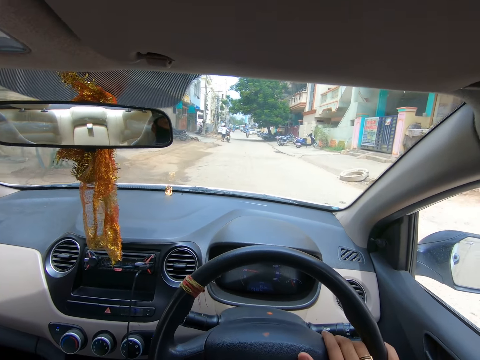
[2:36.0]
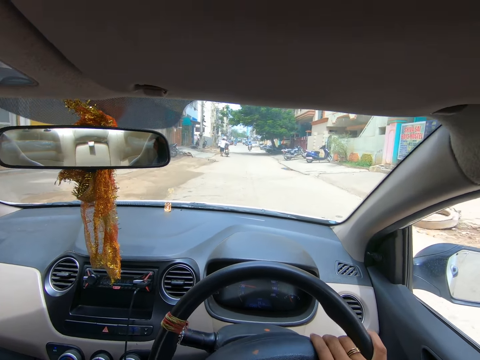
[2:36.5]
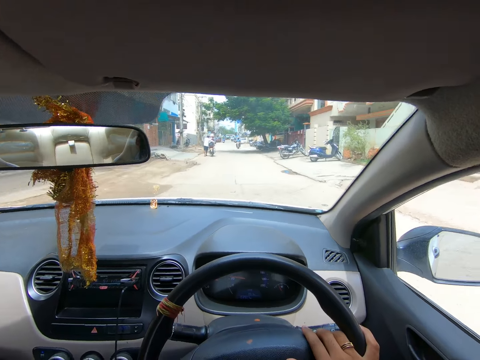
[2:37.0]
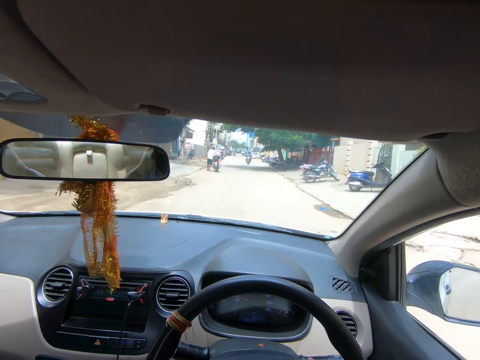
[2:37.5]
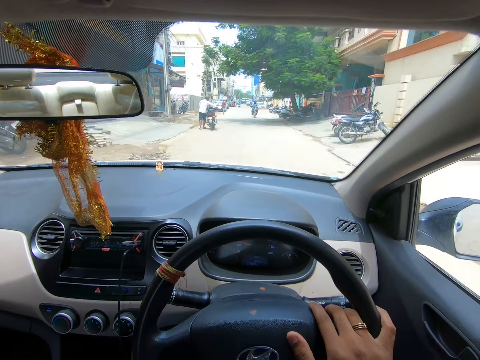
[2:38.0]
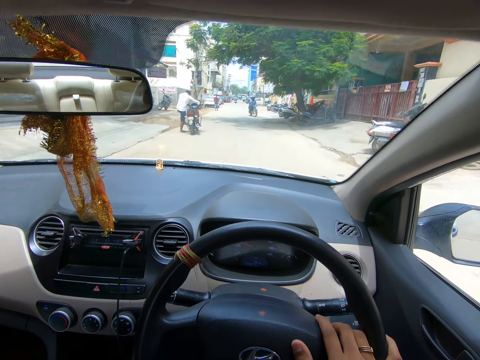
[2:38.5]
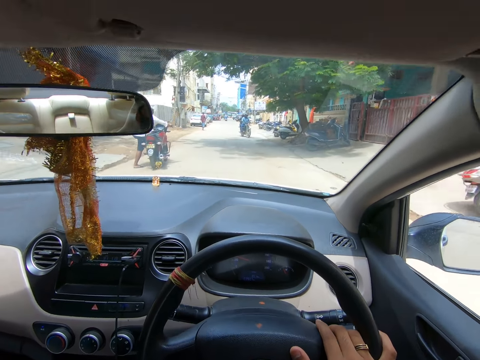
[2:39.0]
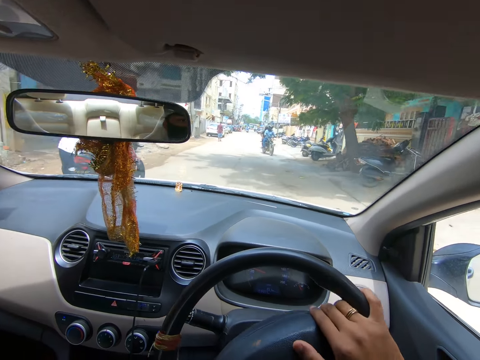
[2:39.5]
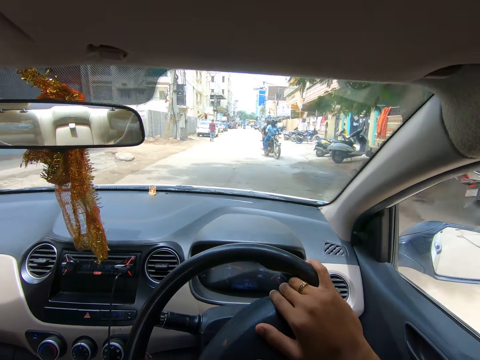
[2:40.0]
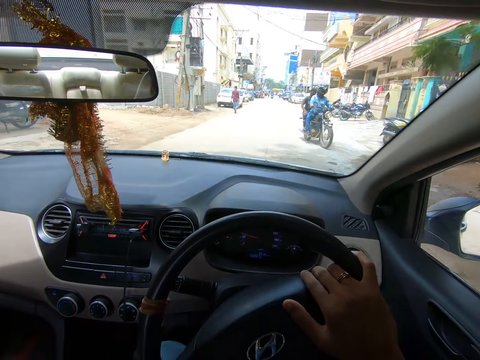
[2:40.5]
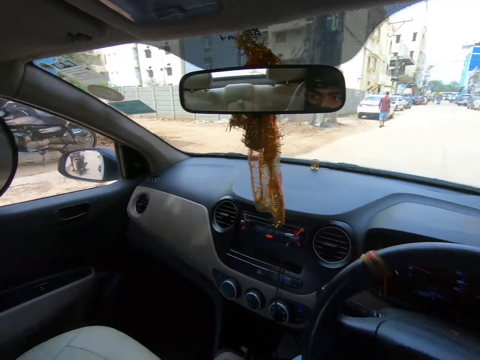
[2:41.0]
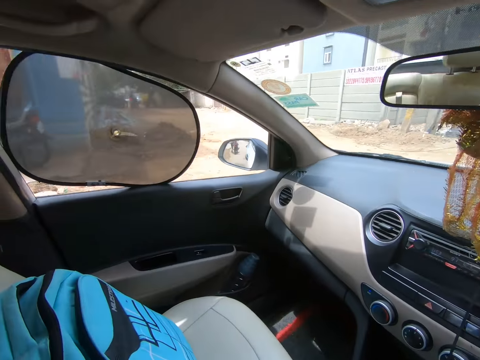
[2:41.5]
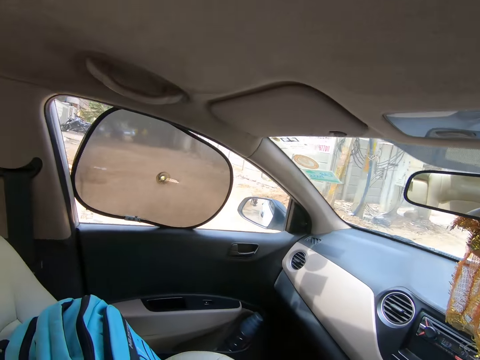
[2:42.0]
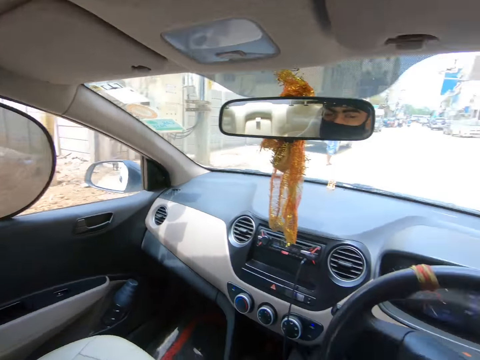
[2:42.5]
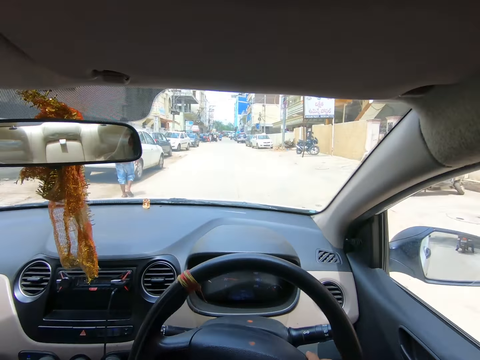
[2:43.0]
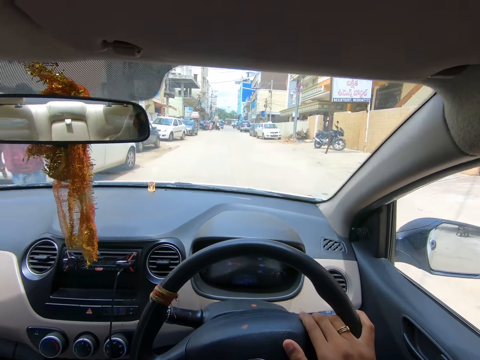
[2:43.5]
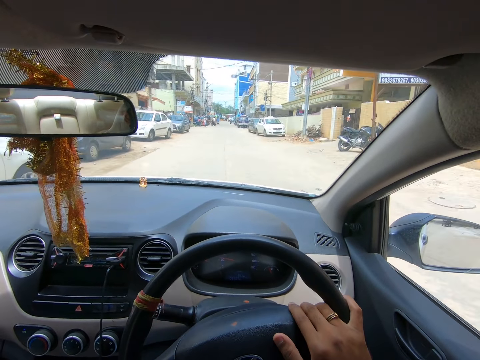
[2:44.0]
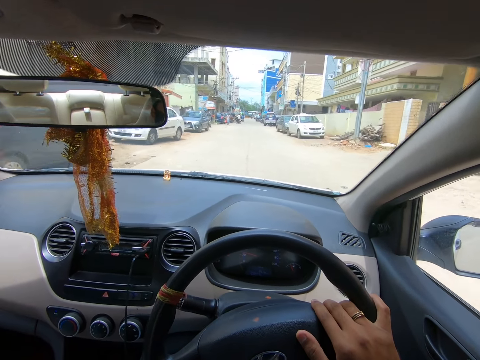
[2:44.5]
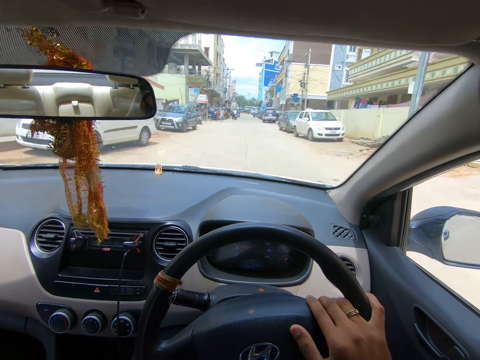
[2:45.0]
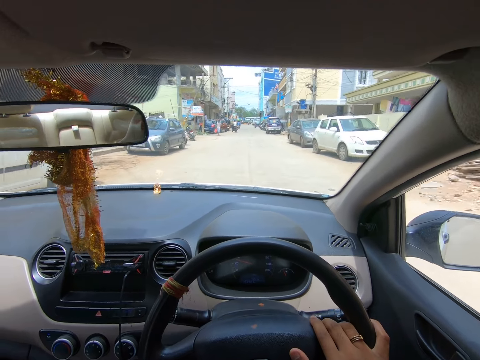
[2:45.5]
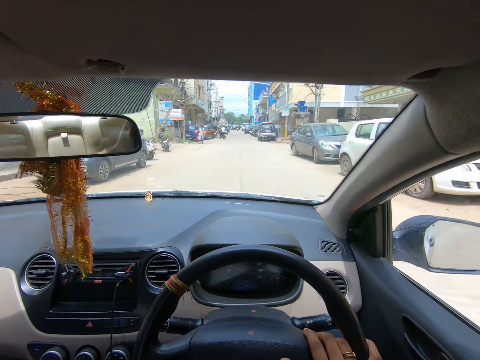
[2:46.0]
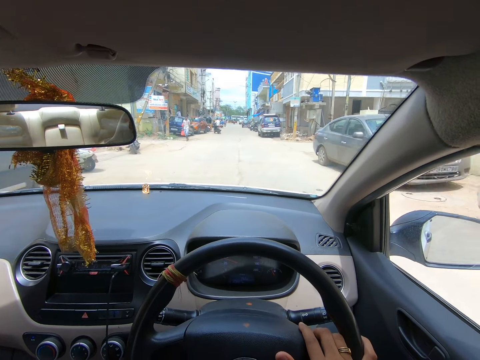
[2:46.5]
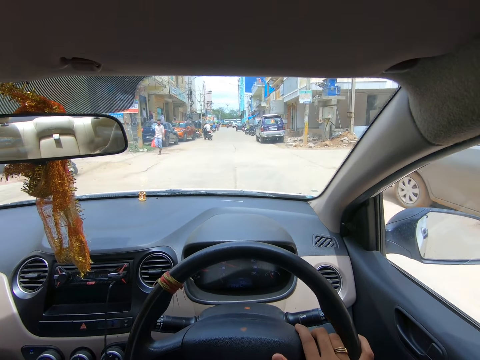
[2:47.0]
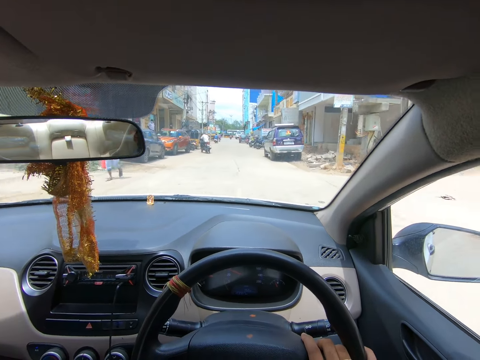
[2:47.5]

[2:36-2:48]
The camera wearer checks the side mirror. They look around. They drive the car.

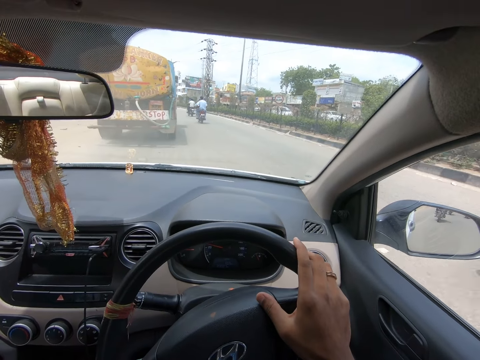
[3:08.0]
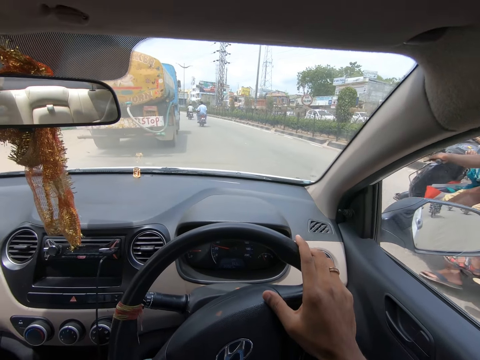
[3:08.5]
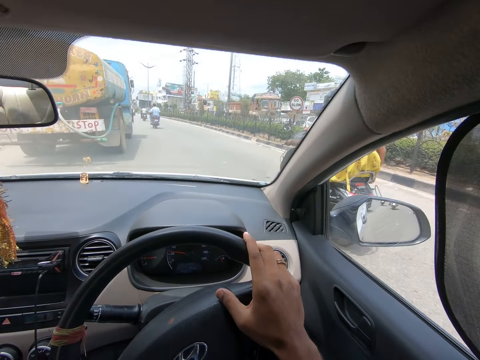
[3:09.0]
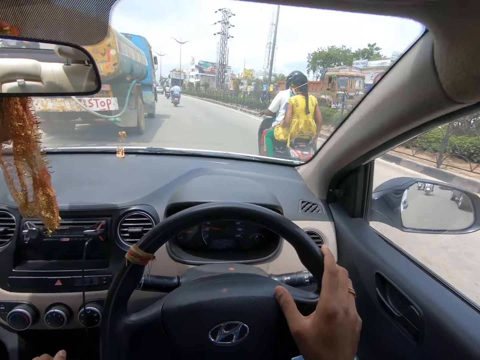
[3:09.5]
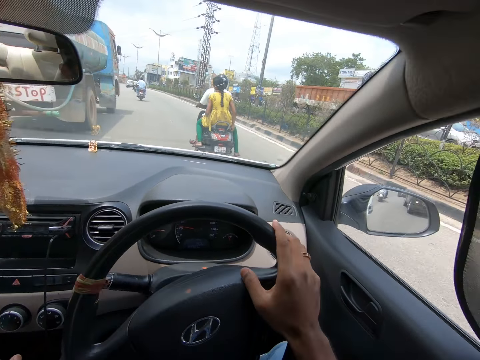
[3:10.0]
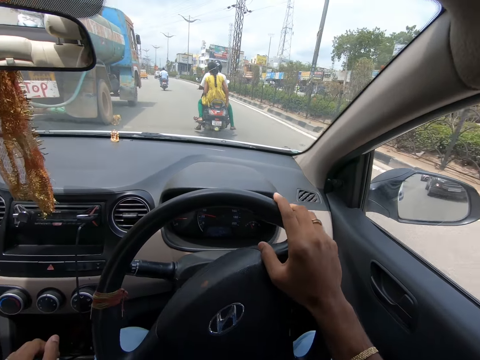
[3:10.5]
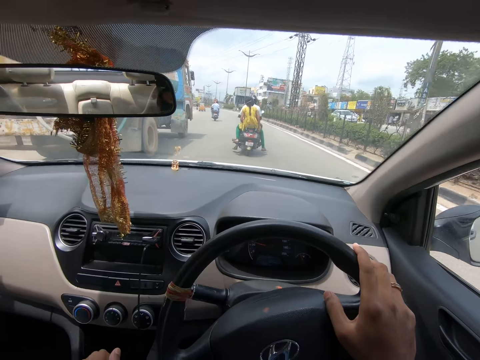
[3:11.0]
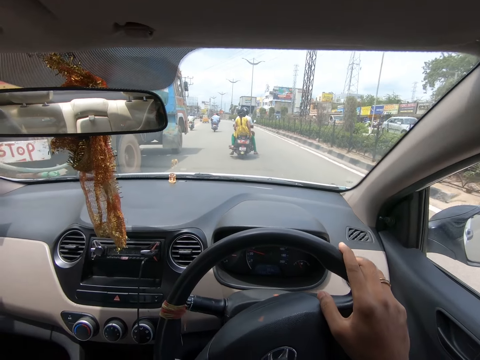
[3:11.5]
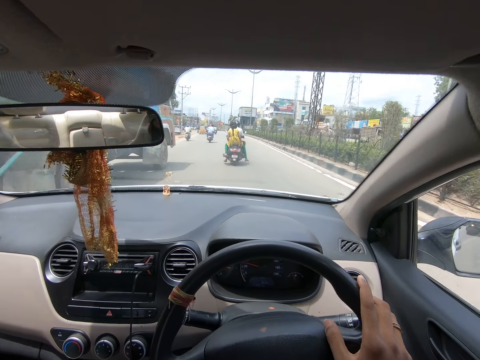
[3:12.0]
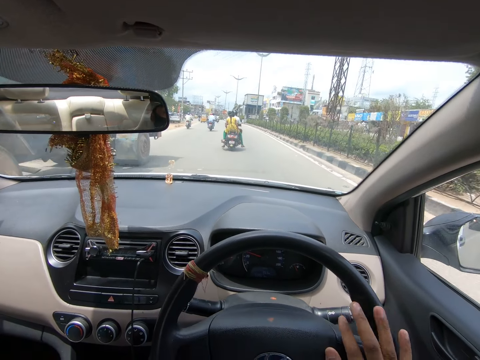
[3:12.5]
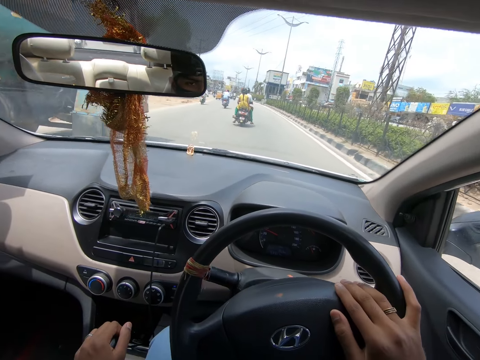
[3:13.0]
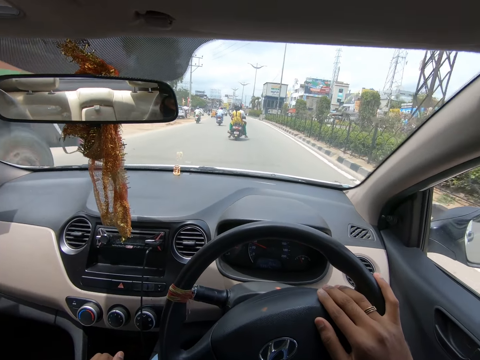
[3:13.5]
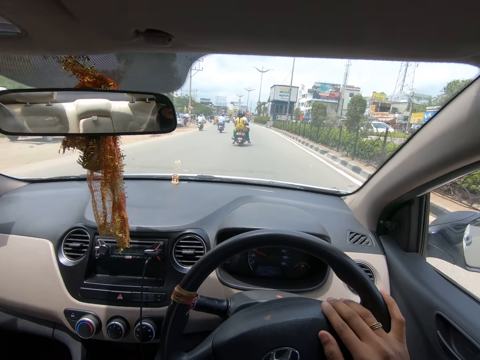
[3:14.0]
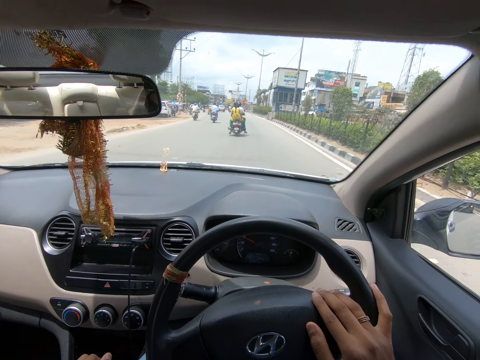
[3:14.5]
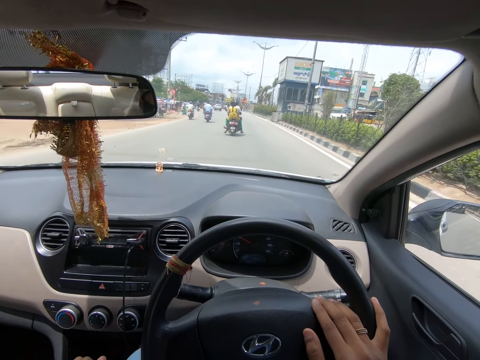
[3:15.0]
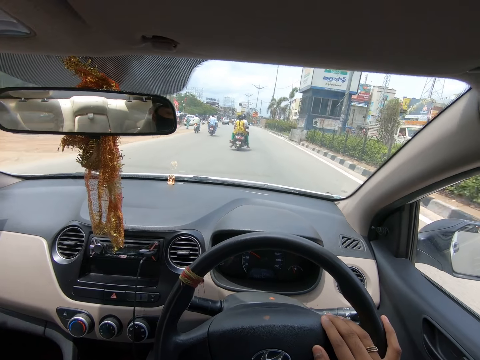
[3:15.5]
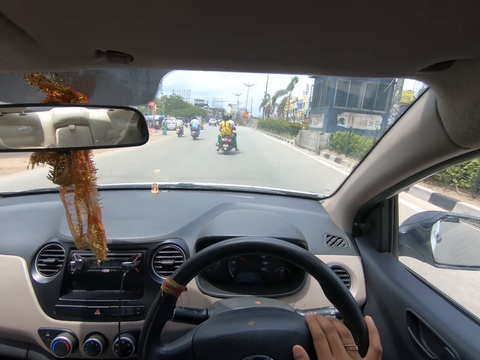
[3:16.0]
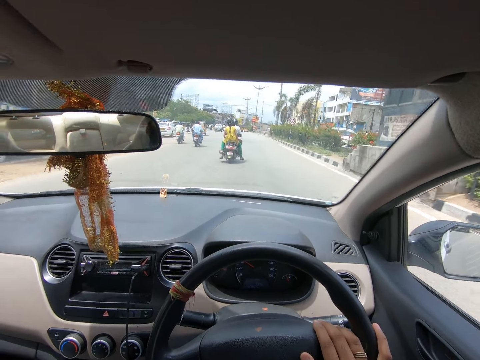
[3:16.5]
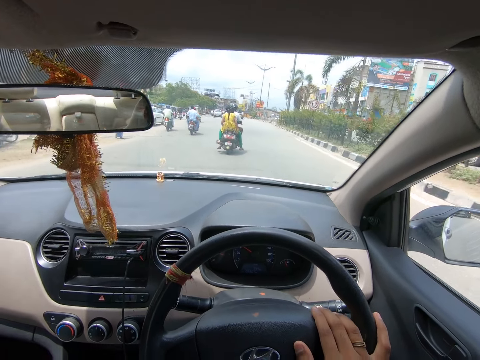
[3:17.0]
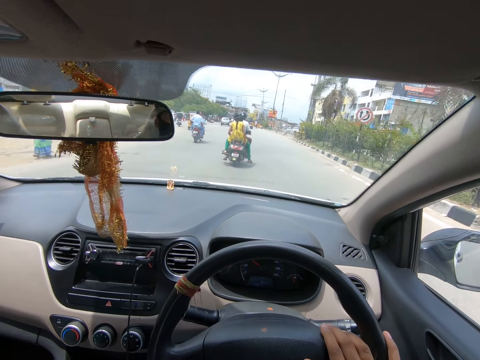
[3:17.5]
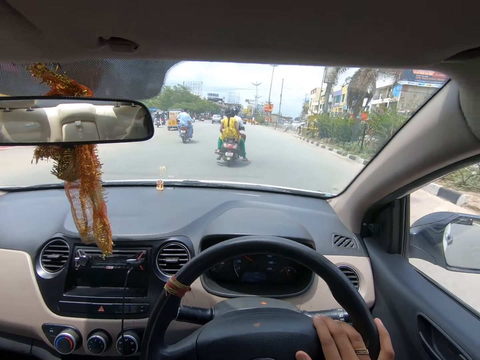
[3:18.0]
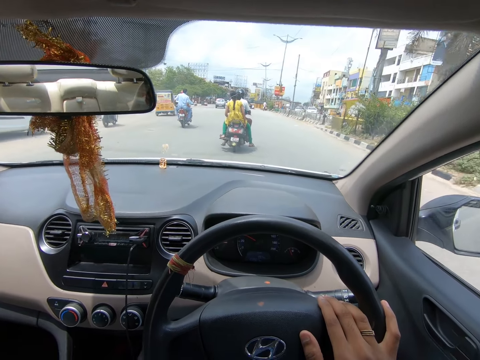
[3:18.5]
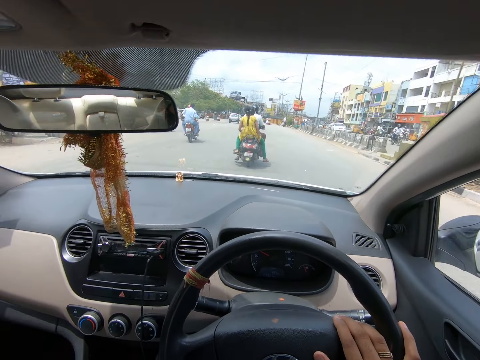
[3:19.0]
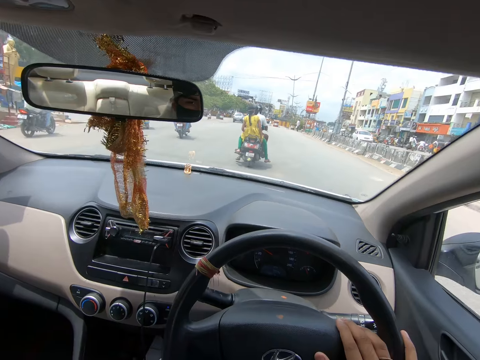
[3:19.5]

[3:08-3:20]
The camera wearer holds the gearshift. They drive the car.

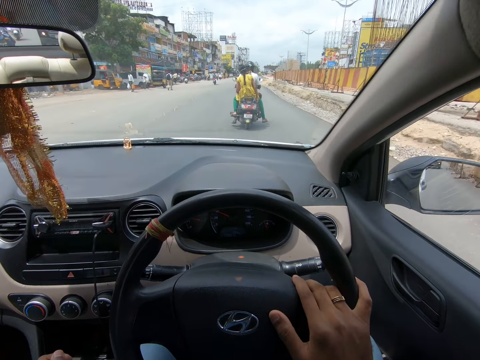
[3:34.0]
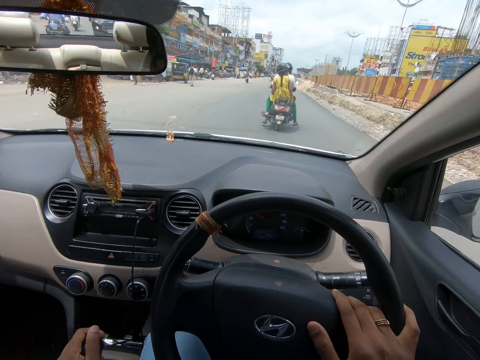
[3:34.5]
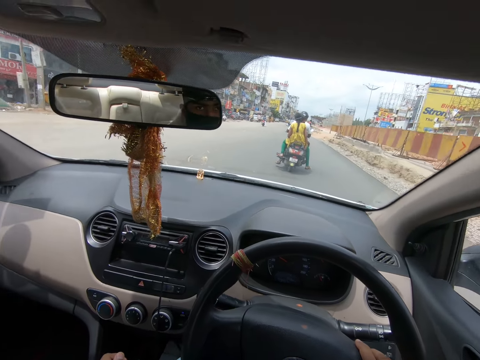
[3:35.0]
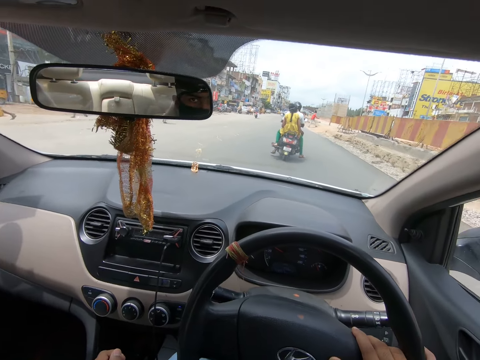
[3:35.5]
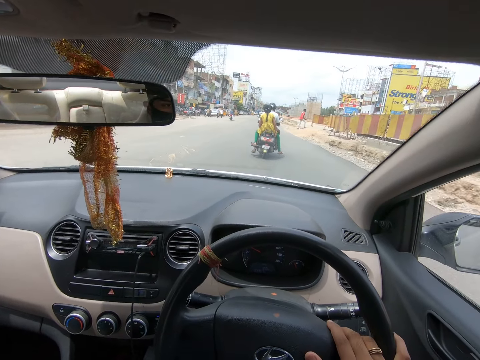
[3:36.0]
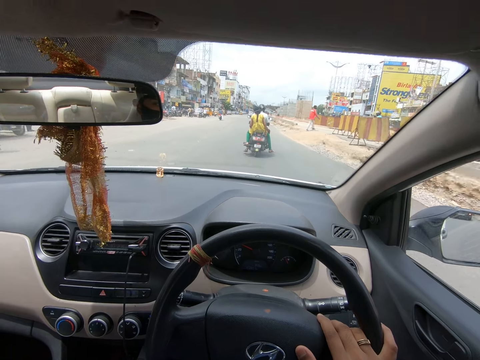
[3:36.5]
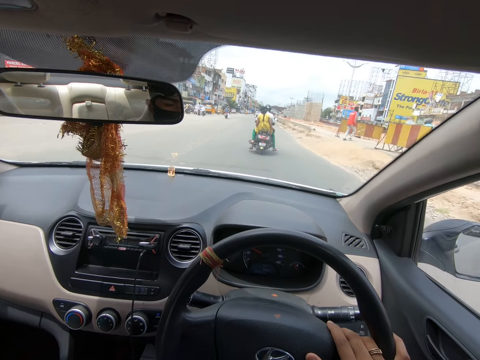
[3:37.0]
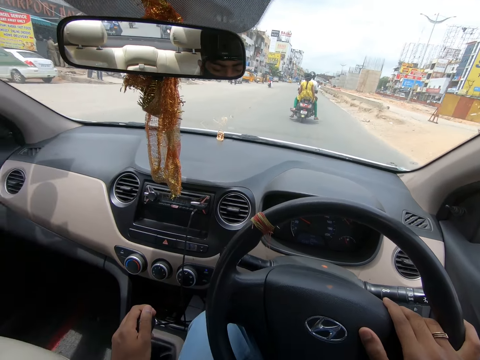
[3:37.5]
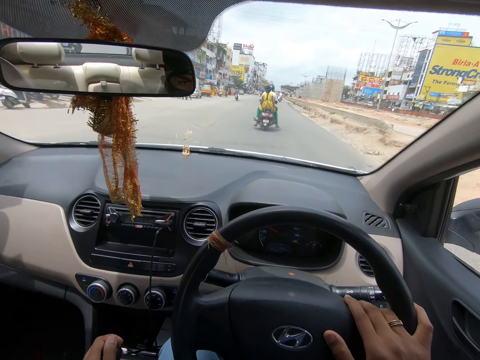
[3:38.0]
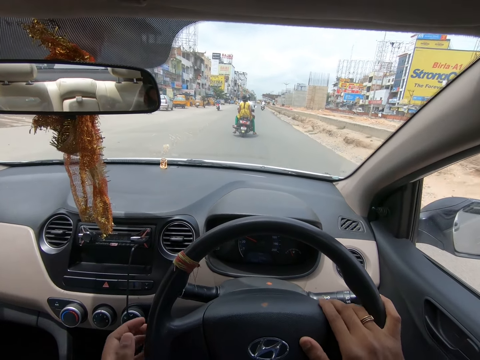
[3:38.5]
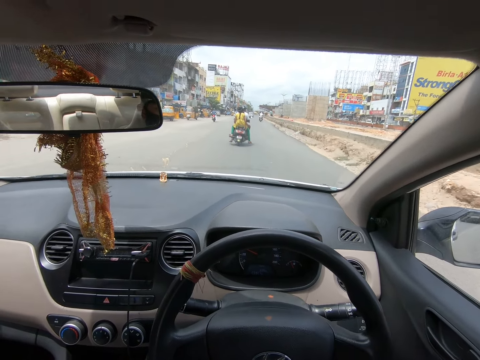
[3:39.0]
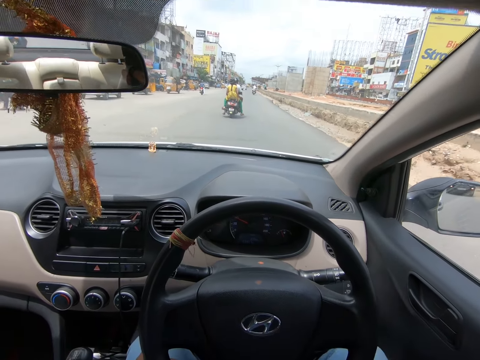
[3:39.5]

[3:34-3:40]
The camera wearer looks at the rear view mirror.
